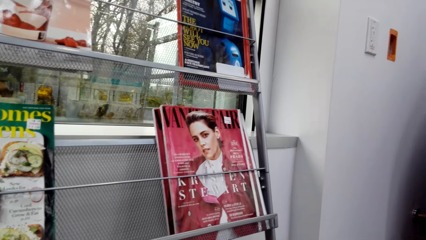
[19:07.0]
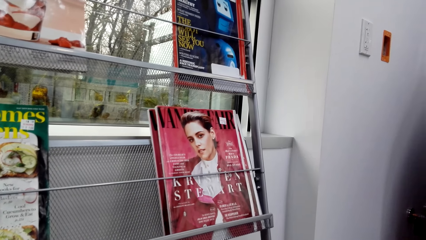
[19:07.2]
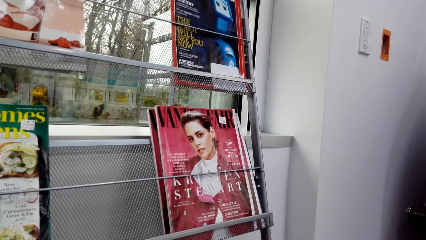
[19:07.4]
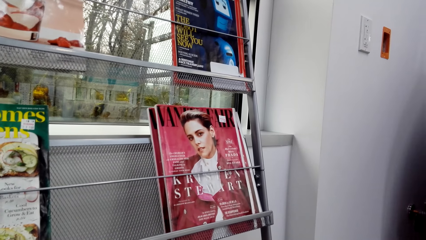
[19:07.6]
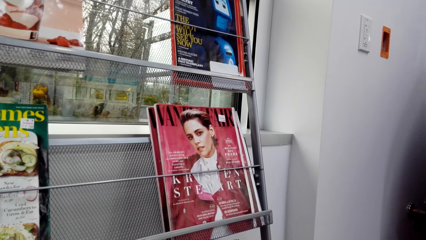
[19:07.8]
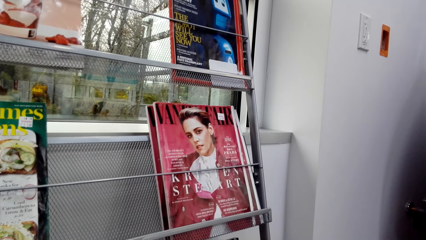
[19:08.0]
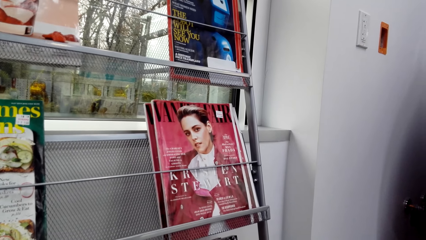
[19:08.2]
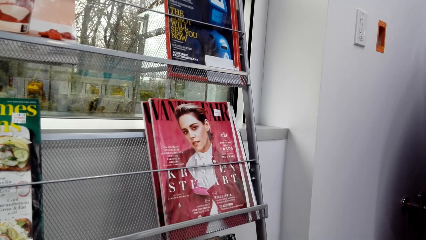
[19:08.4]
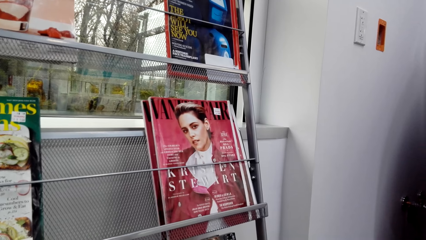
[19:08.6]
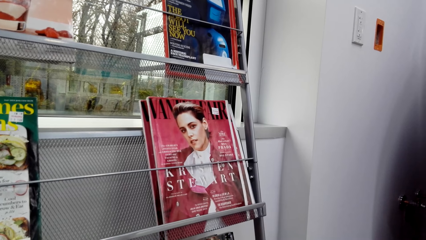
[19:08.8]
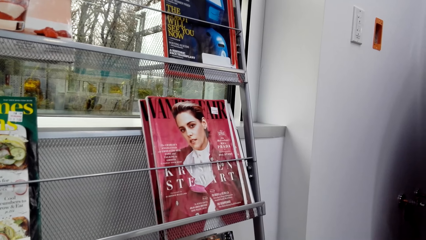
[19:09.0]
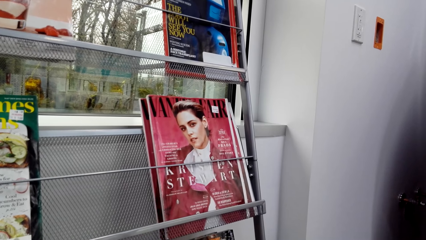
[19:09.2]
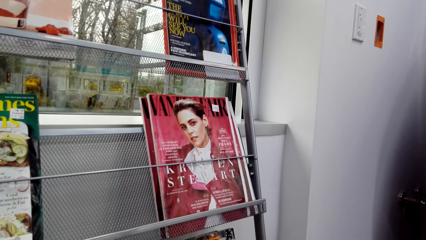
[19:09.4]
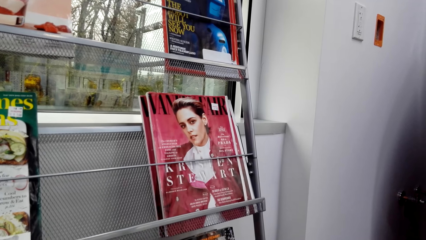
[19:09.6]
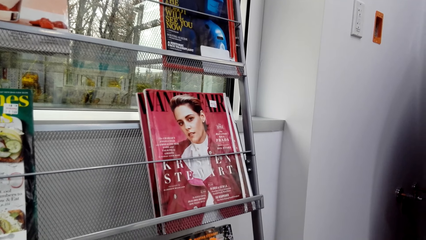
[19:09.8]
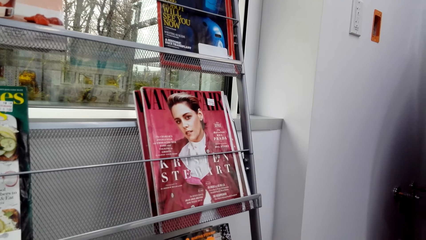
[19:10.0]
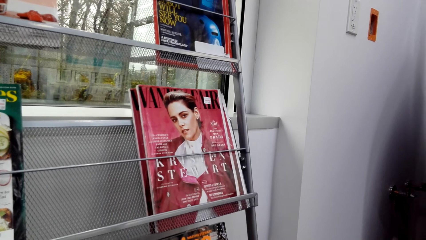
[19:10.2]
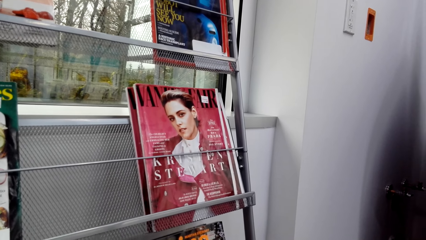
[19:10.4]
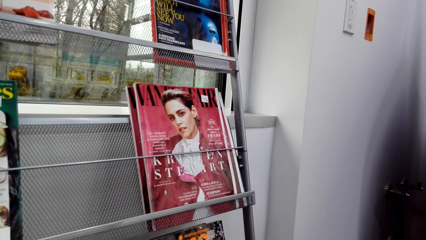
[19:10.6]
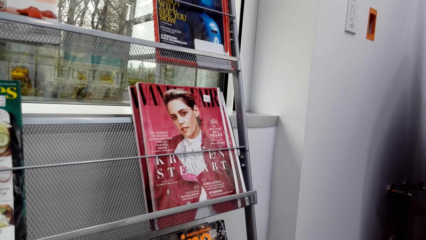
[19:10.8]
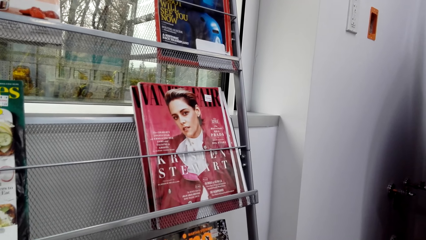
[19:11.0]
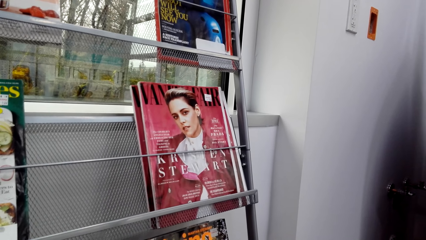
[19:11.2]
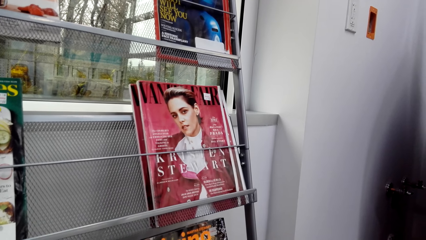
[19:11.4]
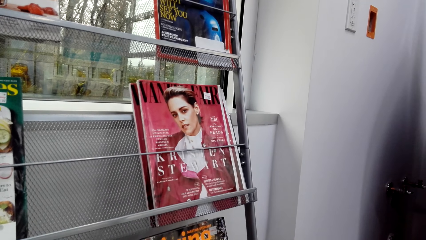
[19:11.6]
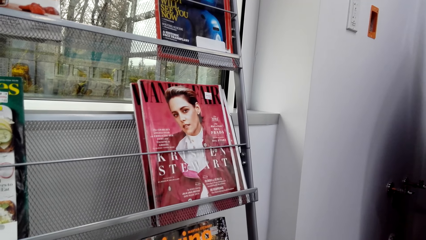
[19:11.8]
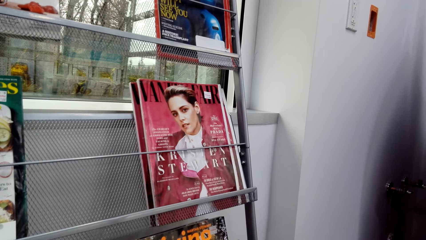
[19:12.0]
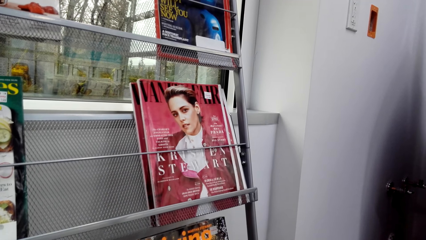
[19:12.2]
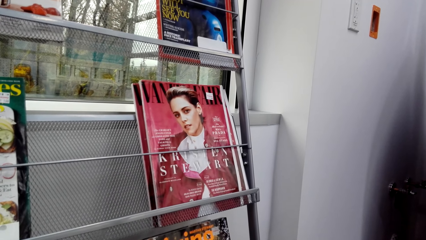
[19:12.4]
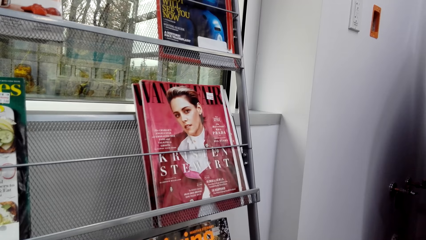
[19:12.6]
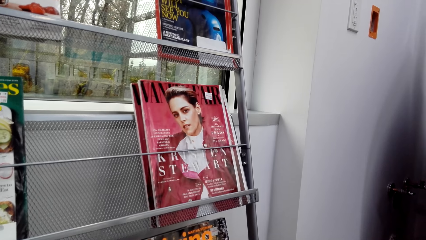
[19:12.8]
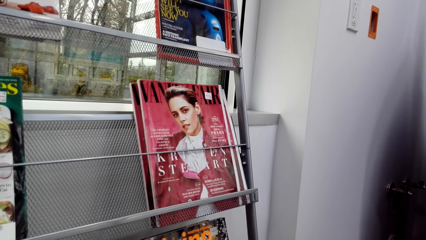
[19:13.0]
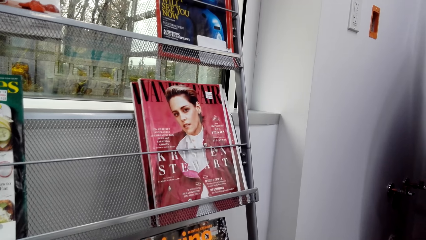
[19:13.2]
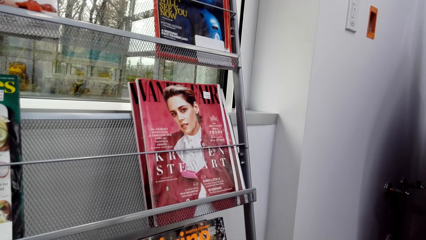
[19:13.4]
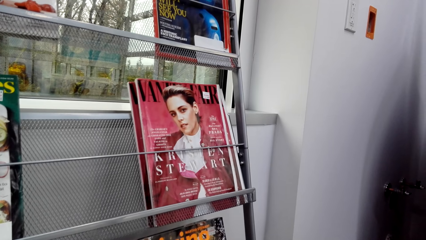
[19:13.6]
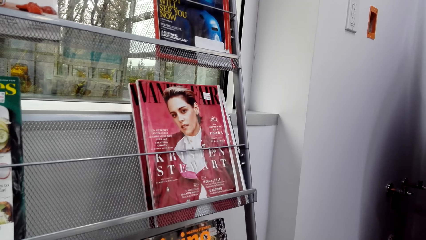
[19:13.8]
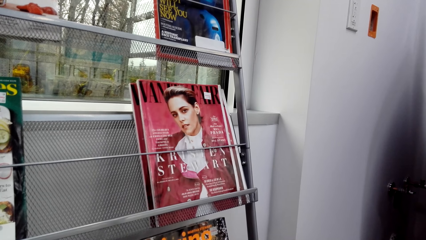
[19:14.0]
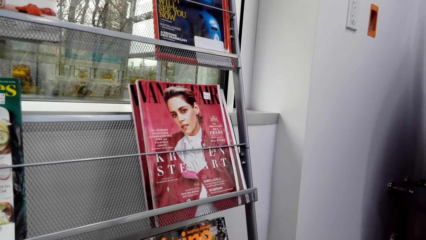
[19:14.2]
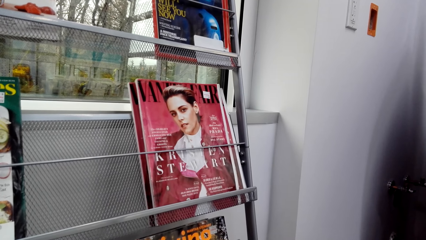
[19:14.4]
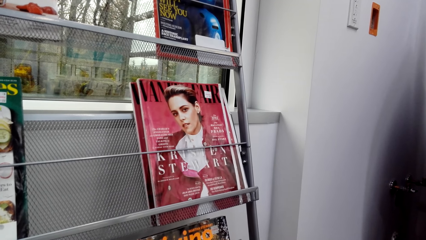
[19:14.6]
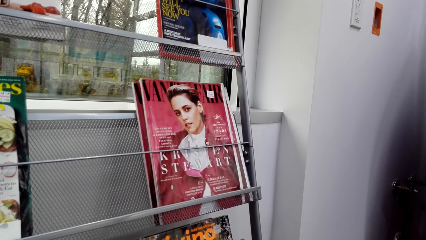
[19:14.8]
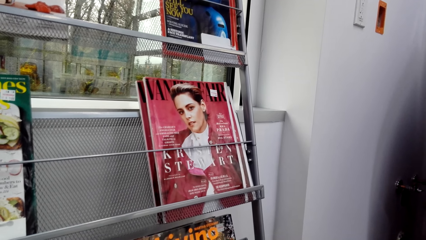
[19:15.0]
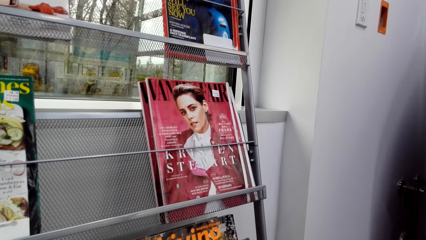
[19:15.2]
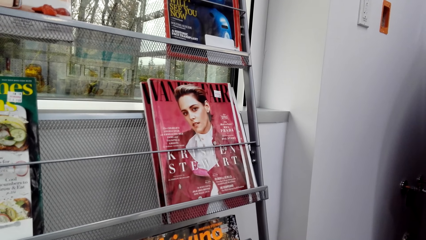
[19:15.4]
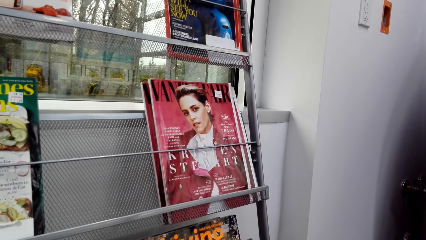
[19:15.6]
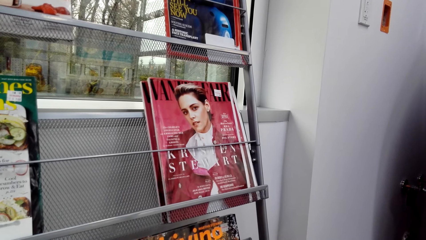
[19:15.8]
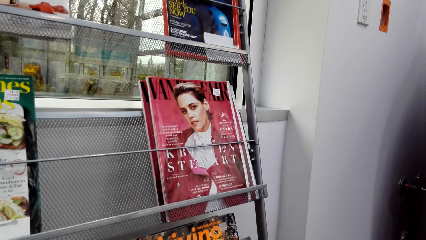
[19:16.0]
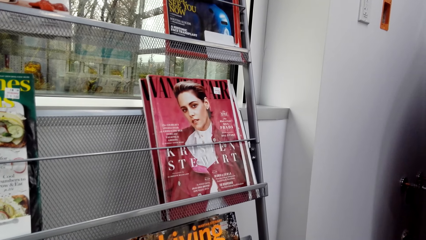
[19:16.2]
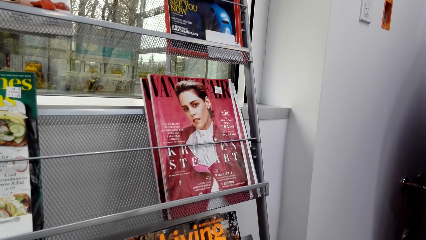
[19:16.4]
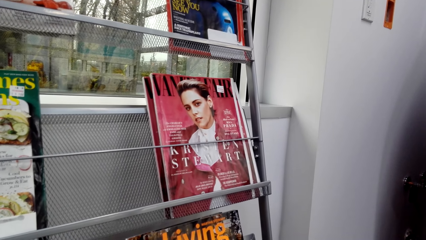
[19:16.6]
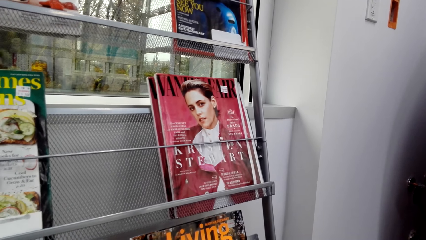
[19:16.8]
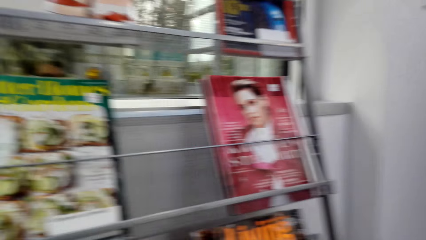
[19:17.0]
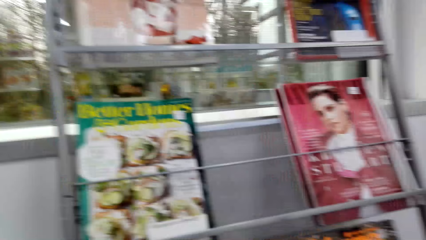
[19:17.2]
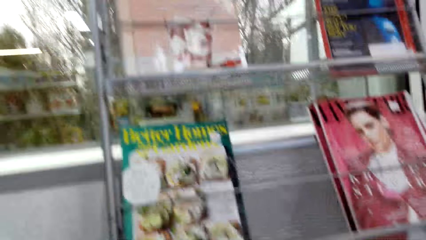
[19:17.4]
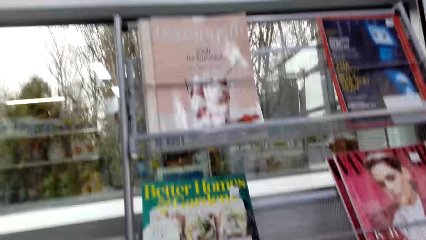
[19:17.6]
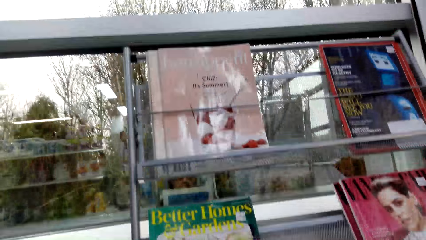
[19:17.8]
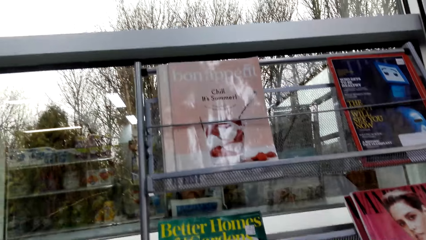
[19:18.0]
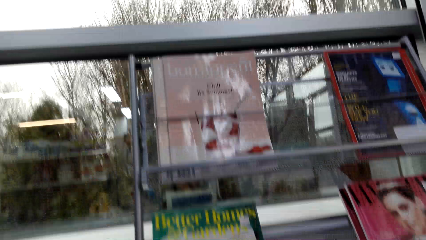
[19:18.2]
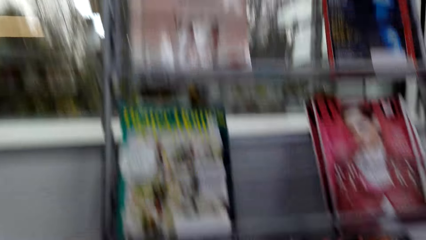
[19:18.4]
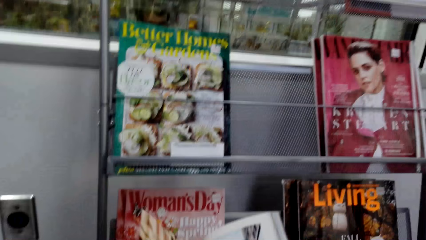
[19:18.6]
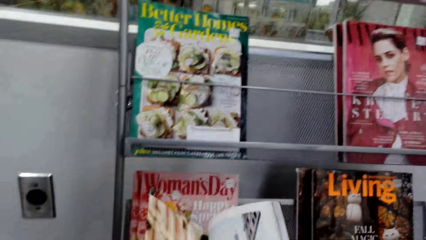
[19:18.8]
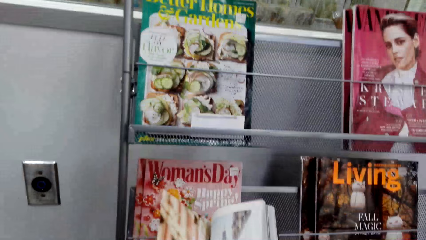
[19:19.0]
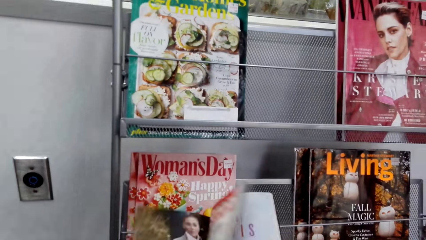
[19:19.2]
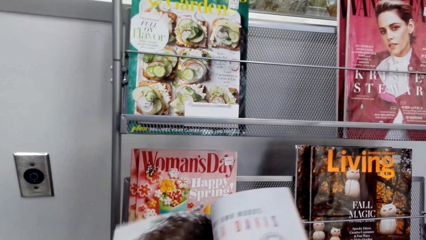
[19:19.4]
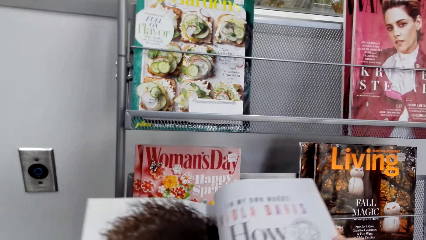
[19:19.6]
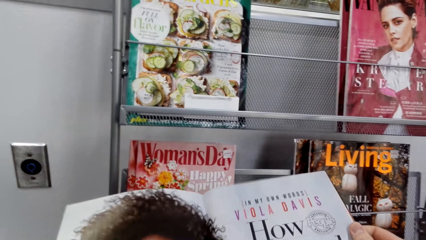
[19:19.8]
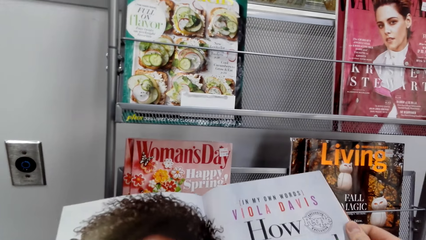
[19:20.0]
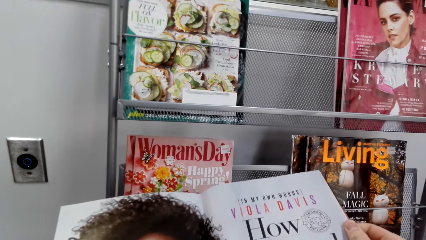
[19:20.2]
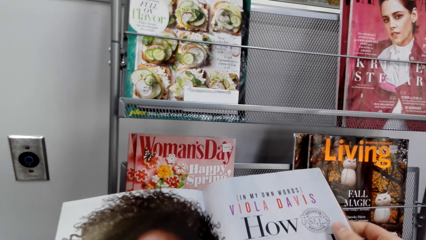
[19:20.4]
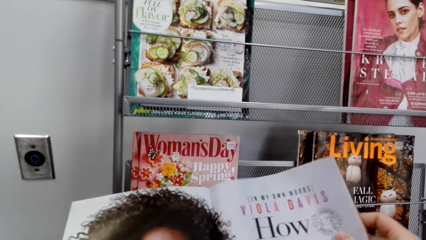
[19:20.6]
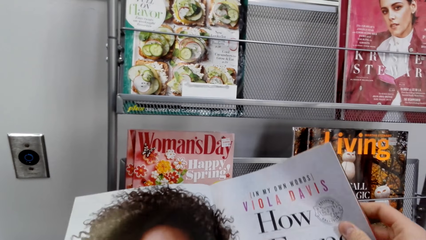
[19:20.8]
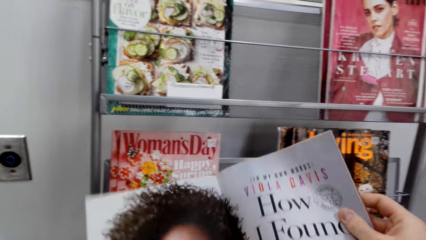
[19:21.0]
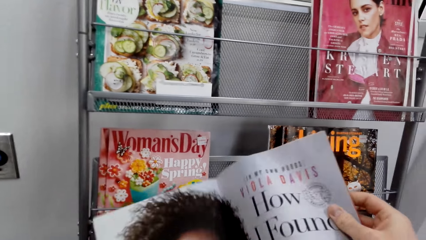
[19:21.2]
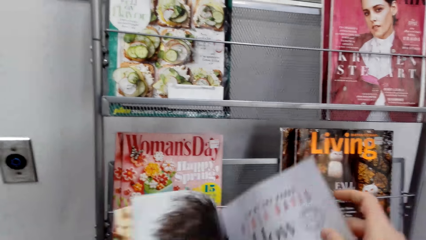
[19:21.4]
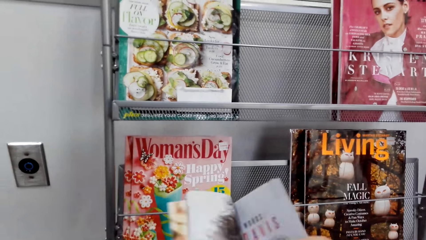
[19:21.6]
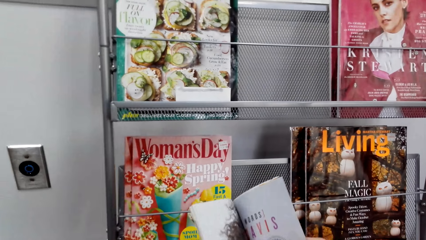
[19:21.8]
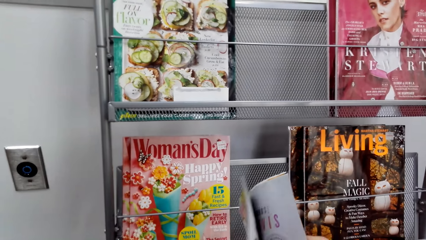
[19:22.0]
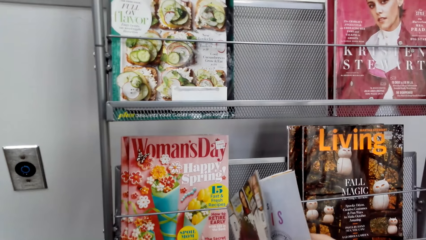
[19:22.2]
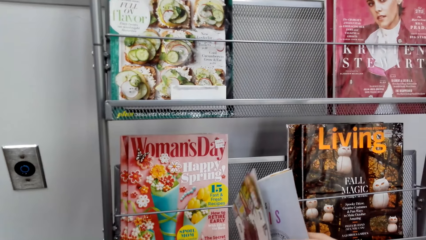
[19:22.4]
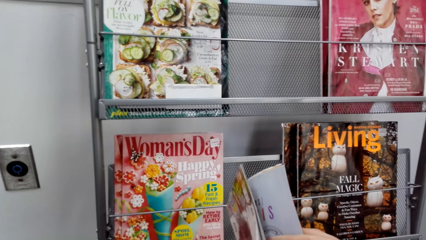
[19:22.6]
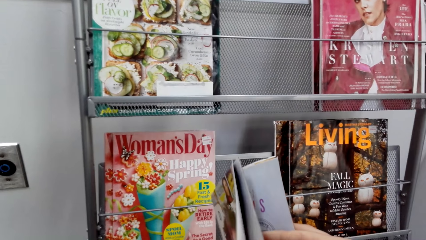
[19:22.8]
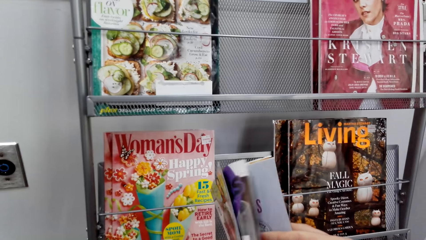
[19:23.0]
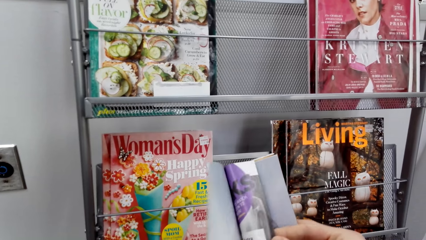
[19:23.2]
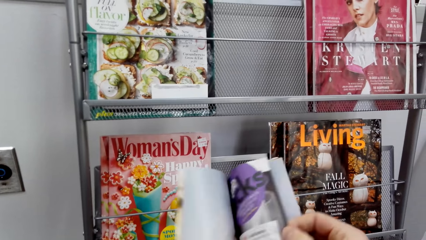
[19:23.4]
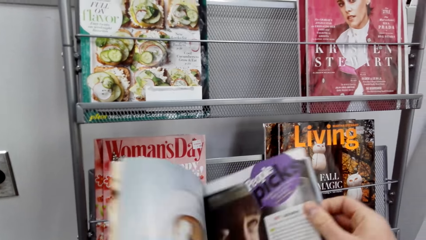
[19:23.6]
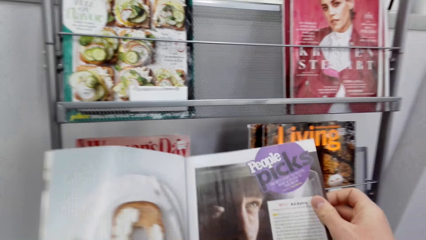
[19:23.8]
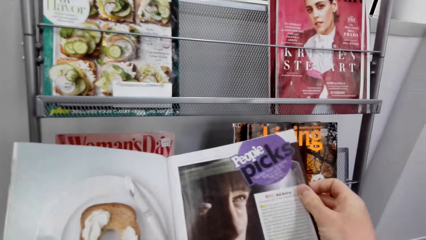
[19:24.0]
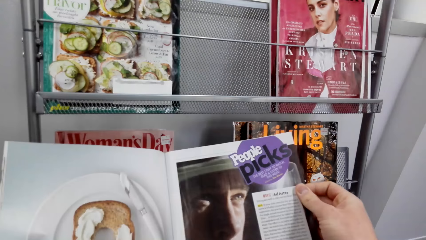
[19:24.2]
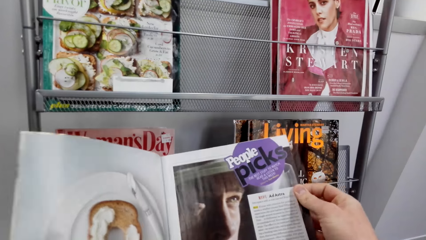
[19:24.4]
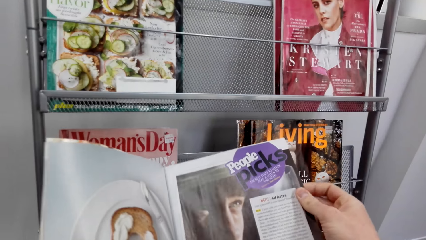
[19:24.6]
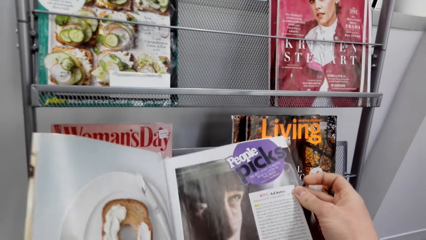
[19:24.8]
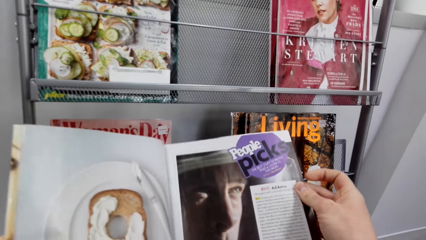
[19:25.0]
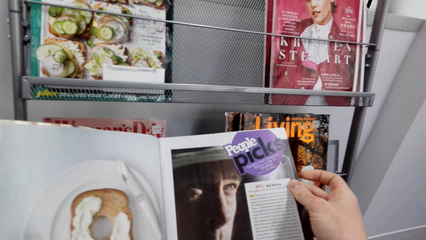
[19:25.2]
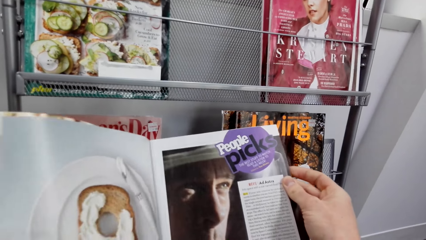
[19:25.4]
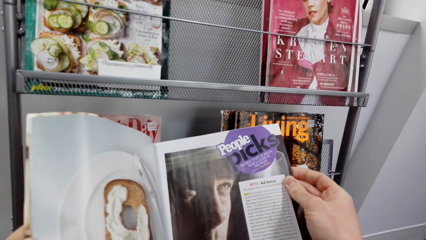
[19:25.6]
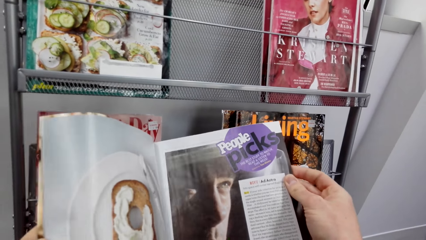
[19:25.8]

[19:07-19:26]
The camera wearer flips over the pages. They open the book. They flip the magazine pages.
